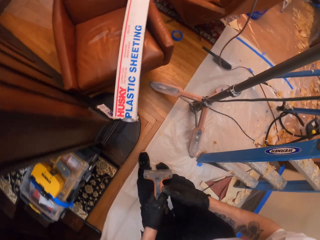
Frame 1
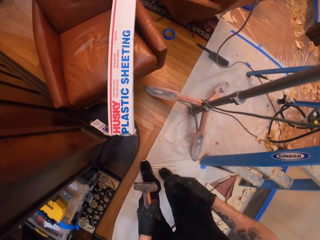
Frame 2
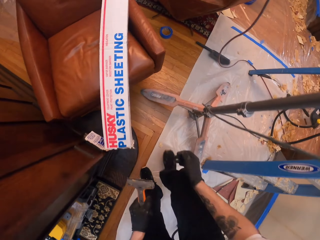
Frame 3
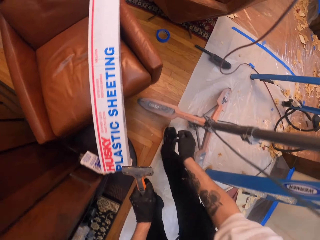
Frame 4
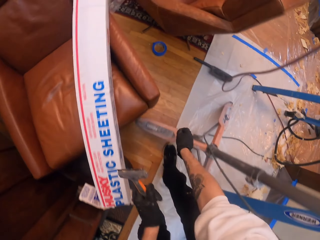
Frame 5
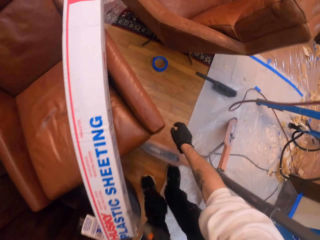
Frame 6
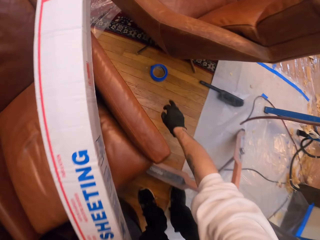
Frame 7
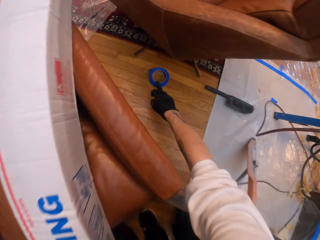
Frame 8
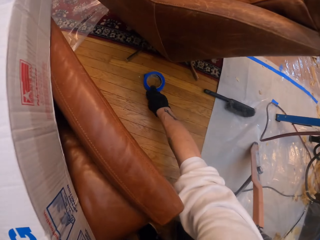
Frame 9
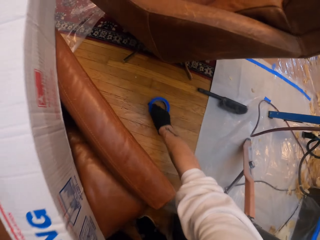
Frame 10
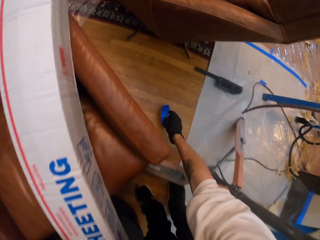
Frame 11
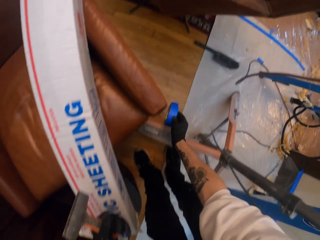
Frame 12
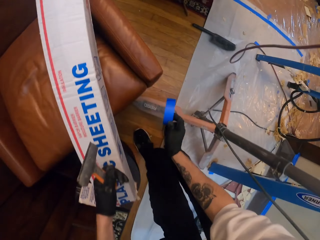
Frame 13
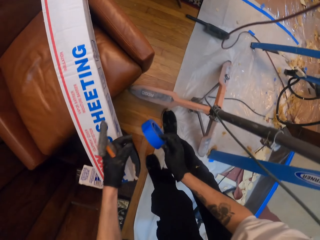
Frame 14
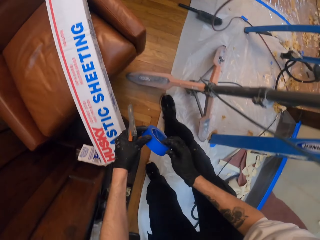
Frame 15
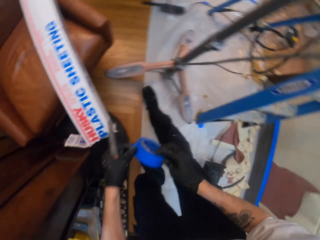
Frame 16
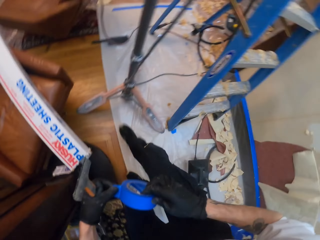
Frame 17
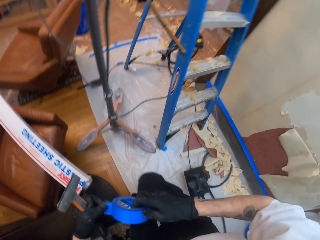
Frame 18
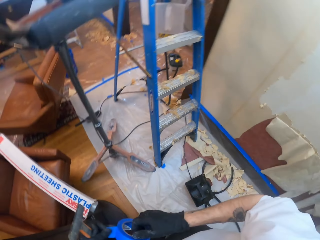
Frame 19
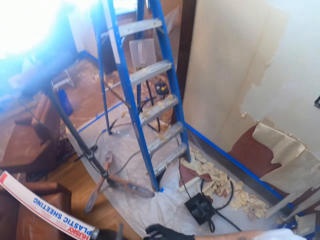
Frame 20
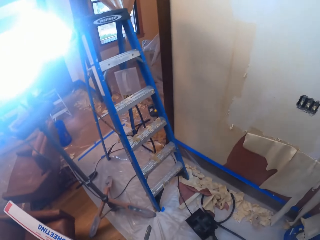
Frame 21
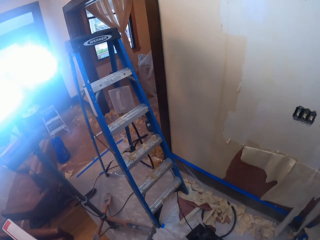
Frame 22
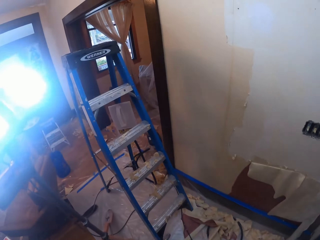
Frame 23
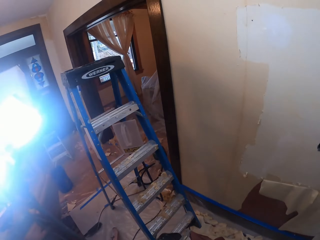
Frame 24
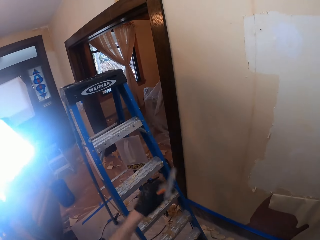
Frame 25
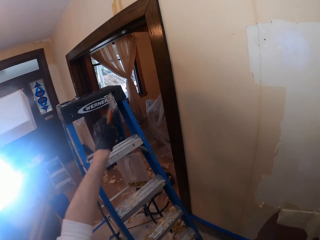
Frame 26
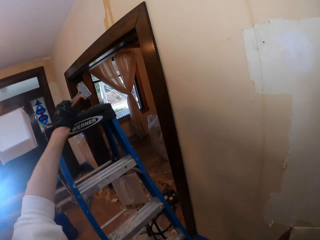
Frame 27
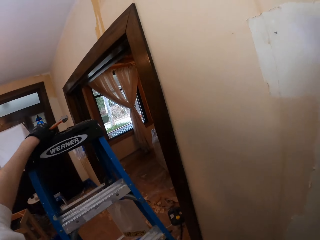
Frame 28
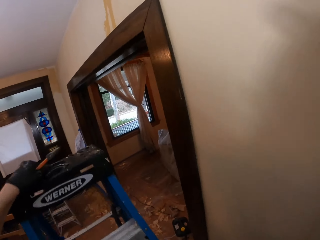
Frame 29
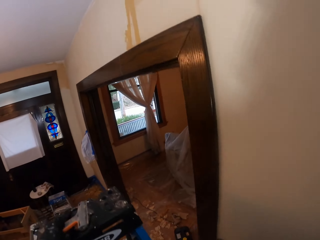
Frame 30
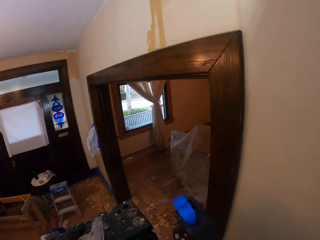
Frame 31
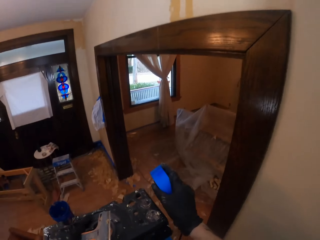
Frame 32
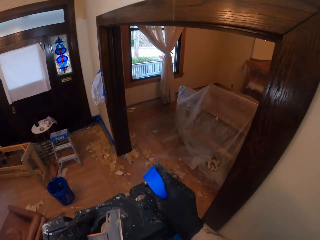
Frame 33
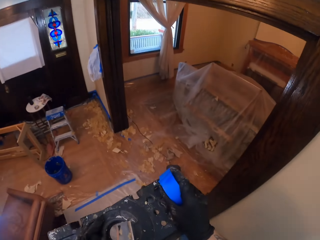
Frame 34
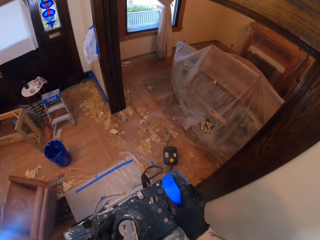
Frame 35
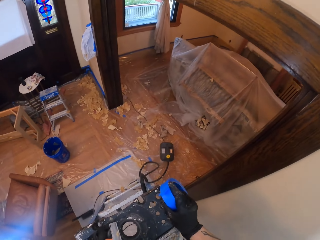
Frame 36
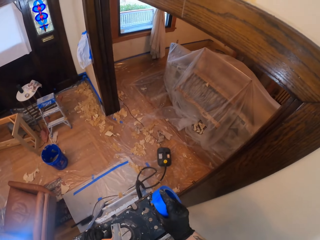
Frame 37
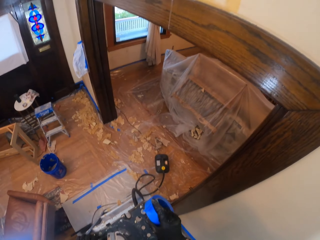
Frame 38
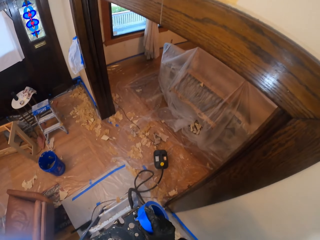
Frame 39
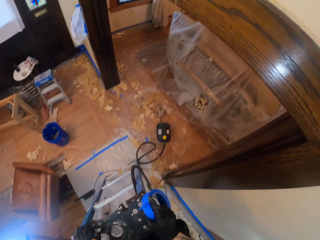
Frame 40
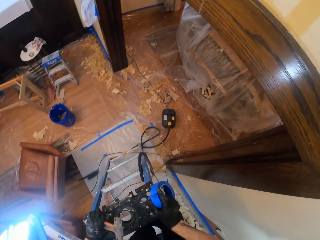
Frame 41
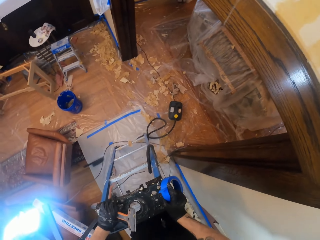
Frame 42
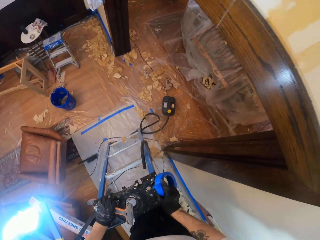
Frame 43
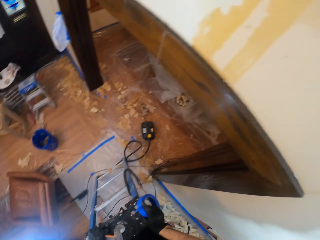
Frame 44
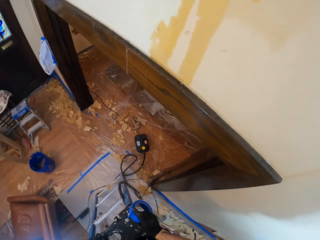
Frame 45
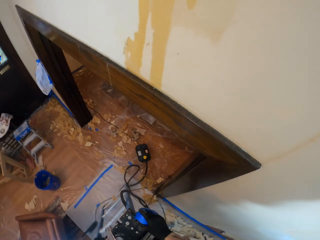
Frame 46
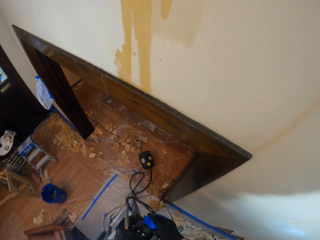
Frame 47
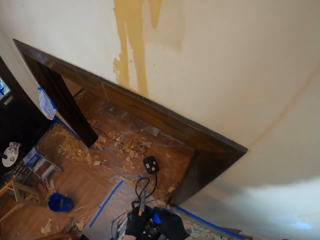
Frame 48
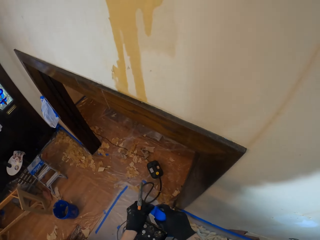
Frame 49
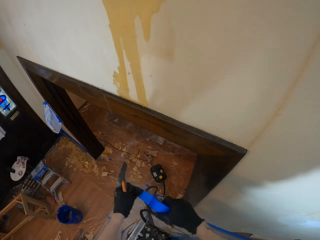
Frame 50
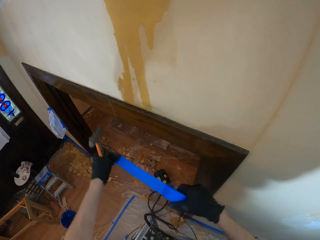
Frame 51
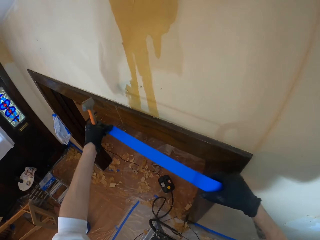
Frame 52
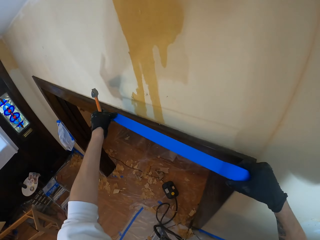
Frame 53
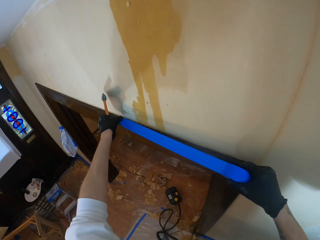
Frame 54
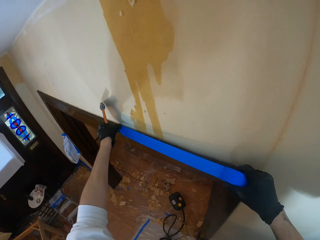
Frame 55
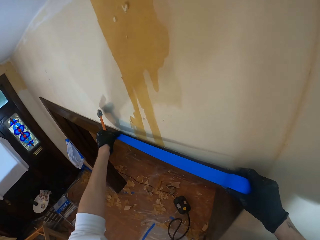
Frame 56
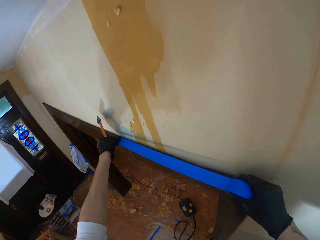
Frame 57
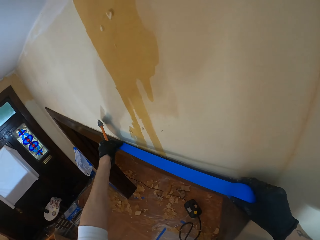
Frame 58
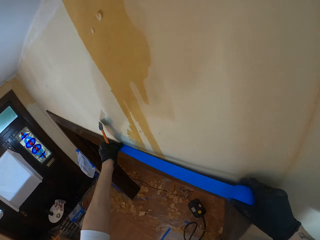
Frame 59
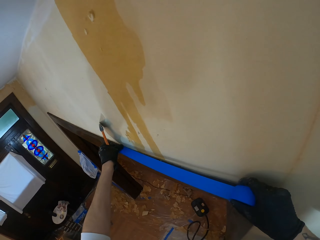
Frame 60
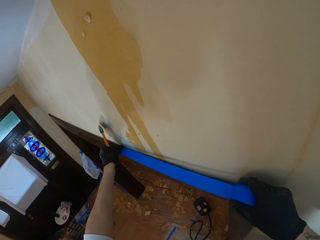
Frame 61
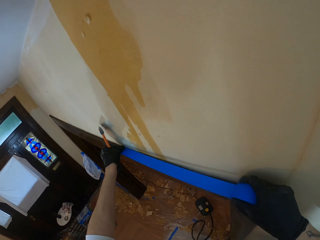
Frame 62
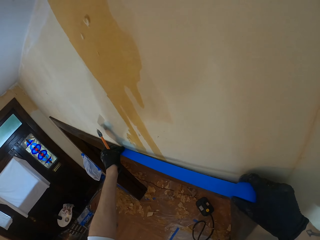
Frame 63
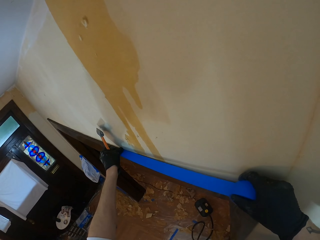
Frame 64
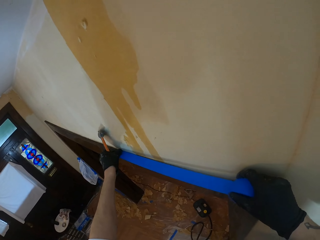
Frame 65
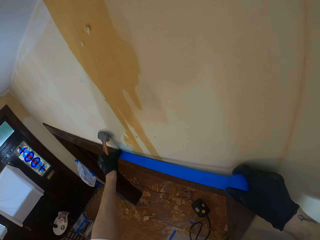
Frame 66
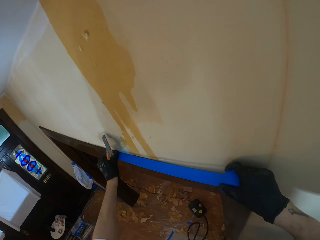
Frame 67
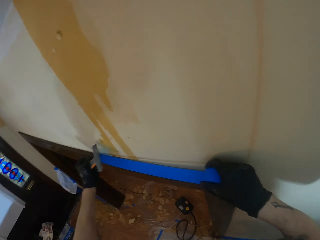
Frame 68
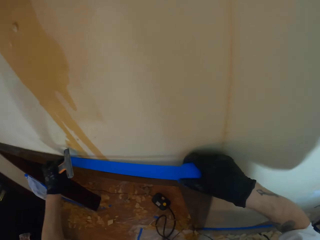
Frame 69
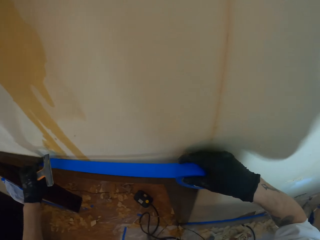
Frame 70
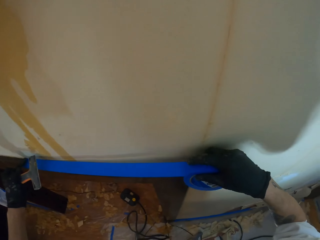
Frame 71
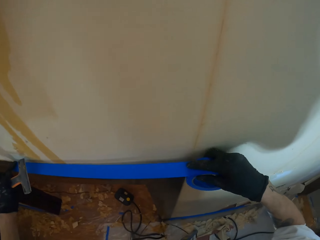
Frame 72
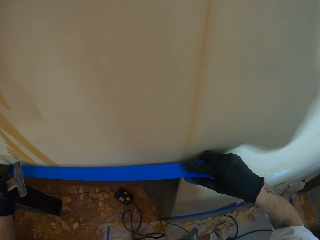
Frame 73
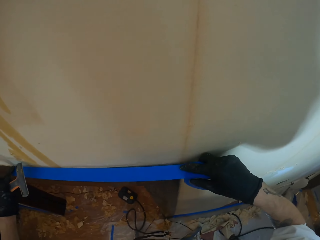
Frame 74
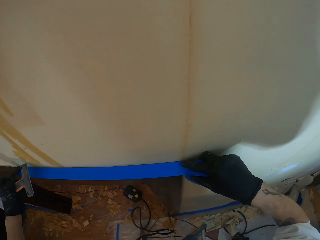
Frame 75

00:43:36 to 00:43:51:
The camera wearer switches a scraper to the other hand. They pick up a sellotape or cell tape, hold the cell tape with hands, and put the scraper on a ladder. They climb the ladder, hold the cell tape on the ladder, and pull the cell tape. They put the sellotape on the head casing.

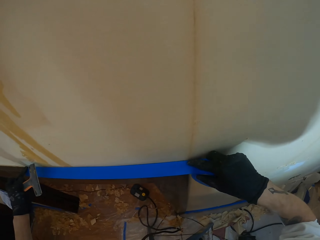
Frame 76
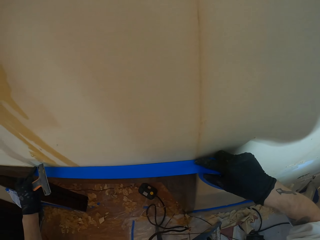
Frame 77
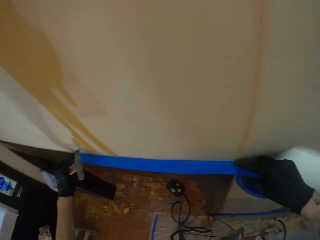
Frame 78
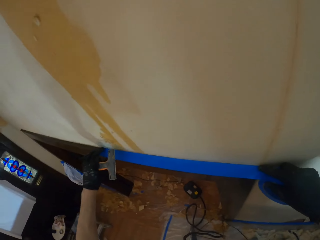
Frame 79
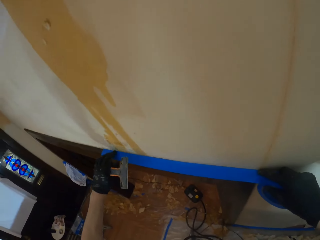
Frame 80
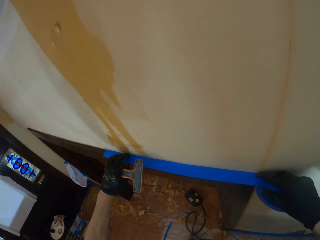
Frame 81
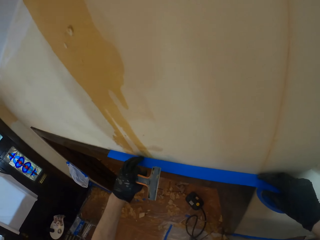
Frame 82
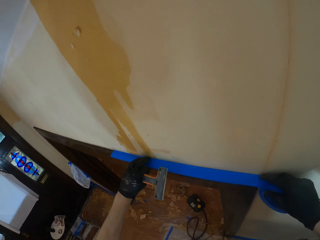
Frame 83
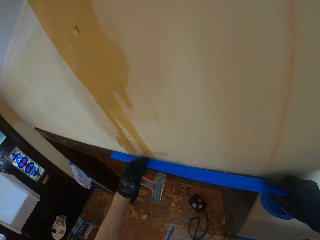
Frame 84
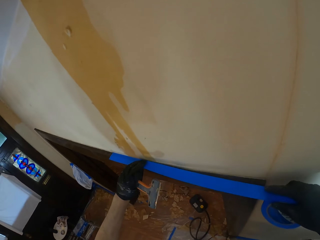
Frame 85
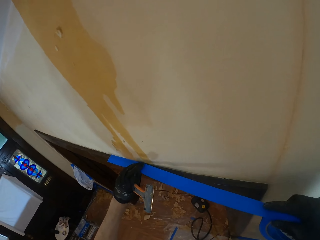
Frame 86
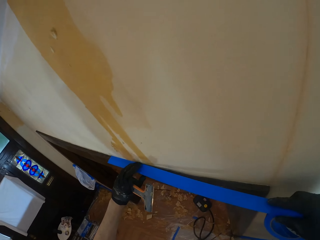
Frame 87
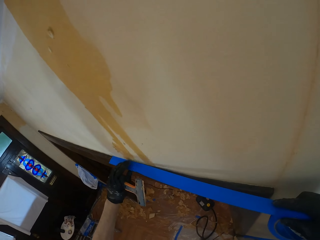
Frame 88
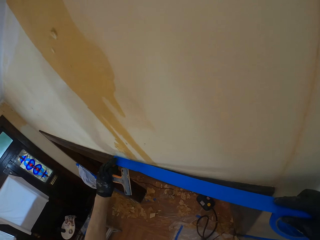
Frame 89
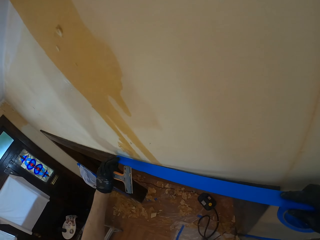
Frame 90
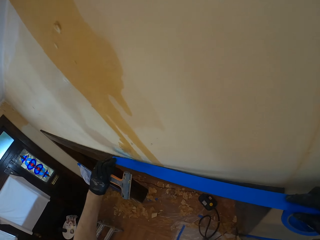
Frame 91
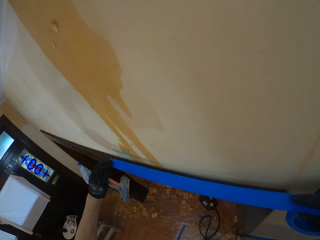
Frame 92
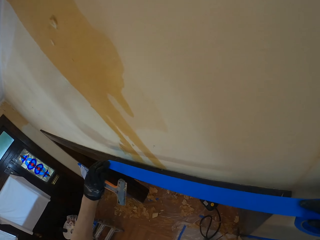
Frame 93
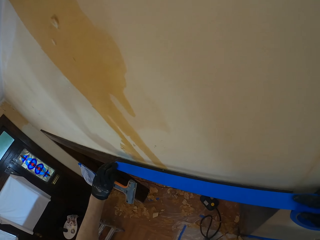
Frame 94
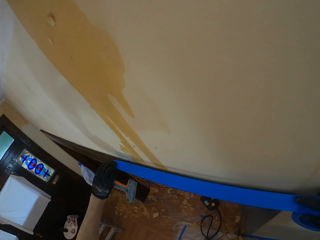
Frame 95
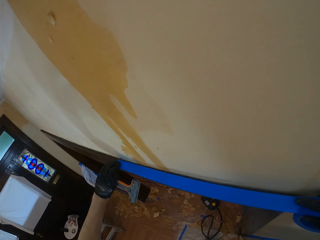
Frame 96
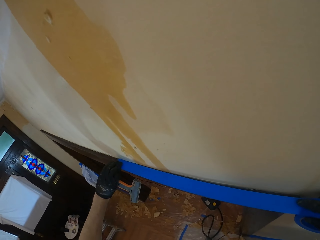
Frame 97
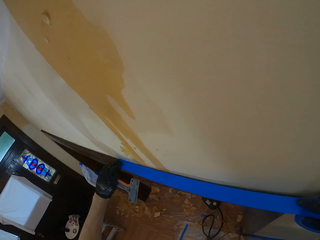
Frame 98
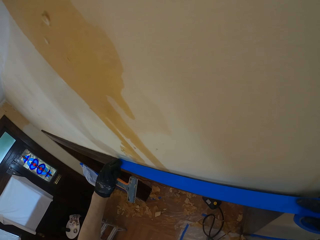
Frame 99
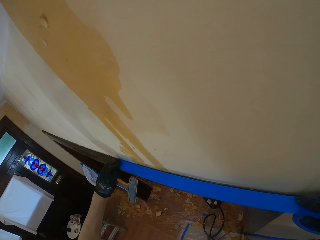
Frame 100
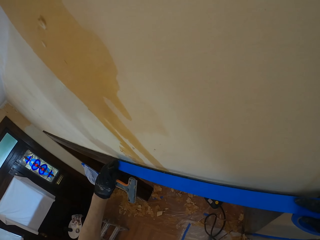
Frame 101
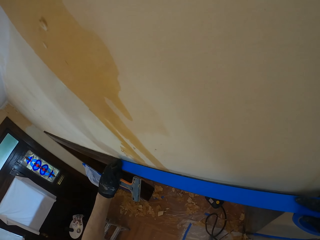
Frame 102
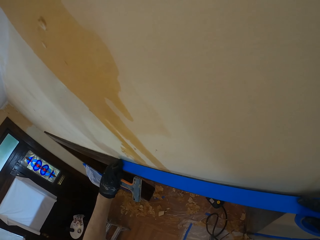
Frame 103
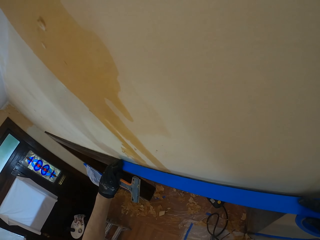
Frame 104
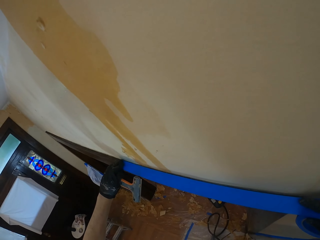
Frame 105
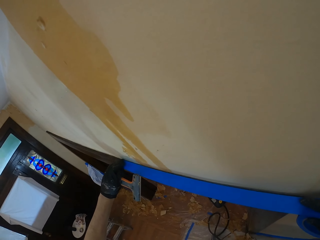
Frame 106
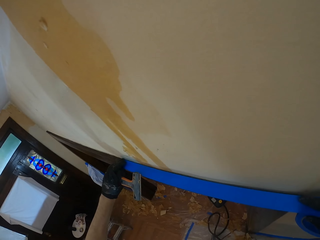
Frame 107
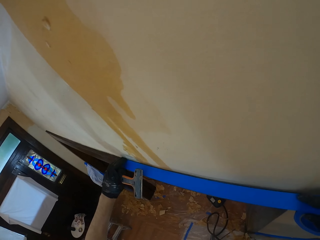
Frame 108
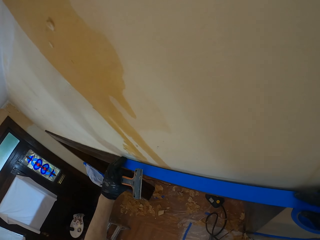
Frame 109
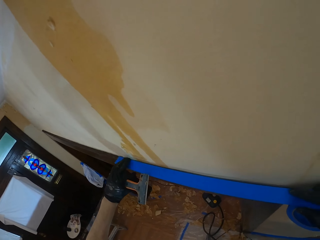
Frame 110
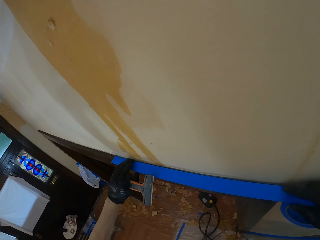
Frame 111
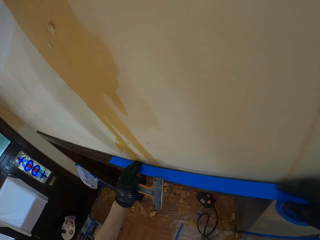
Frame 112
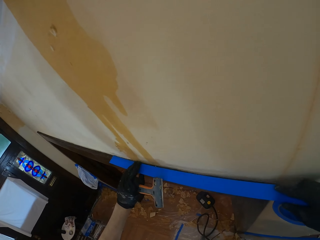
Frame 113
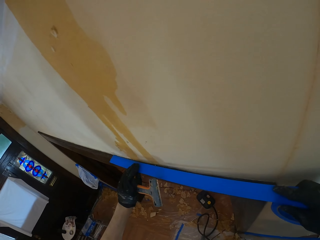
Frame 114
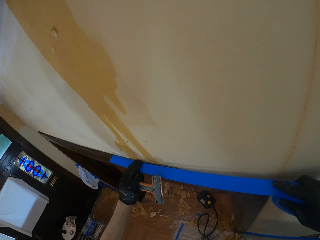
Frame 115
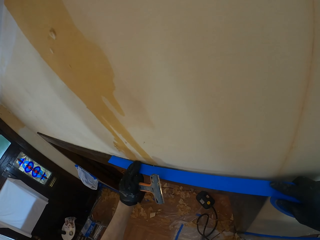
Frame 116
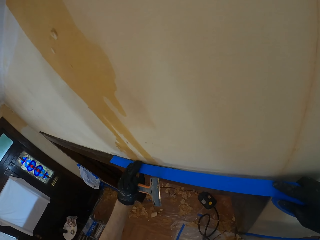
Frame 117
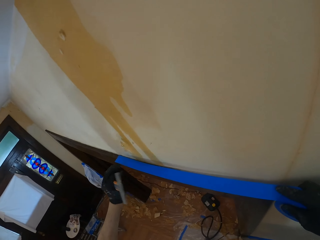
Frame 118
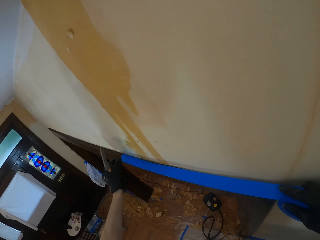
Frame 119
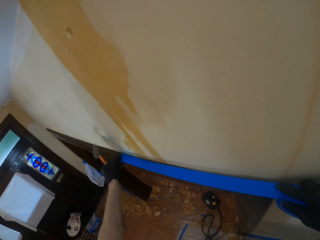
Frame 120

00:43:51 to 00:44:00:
The camera wearer holds a cell tape with hands. They stick the cell tape on a wood.
